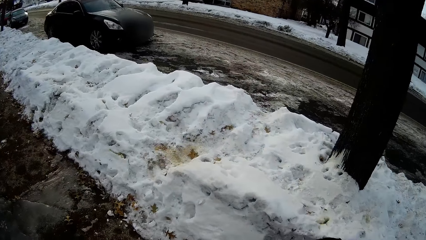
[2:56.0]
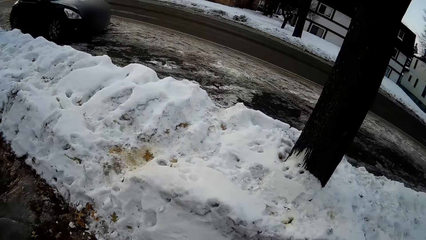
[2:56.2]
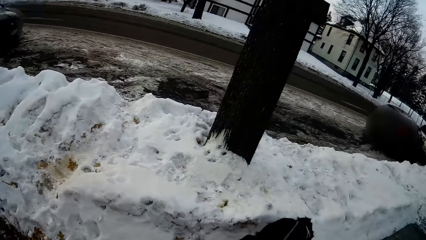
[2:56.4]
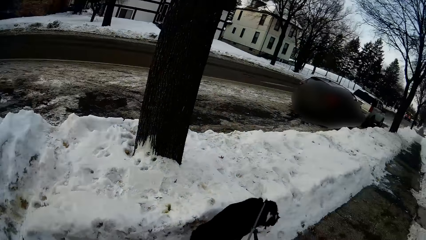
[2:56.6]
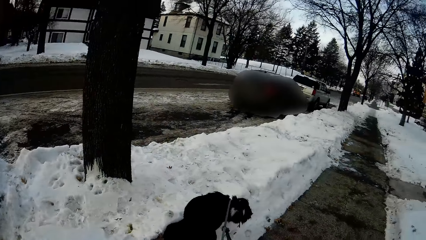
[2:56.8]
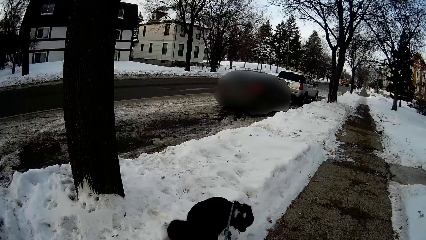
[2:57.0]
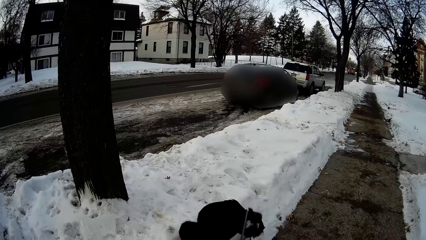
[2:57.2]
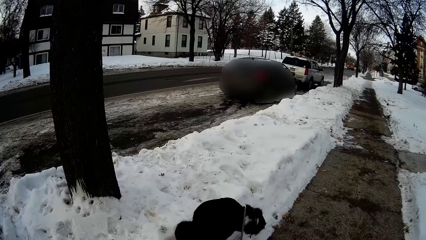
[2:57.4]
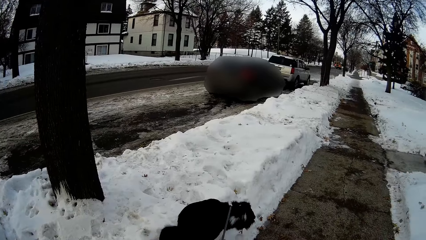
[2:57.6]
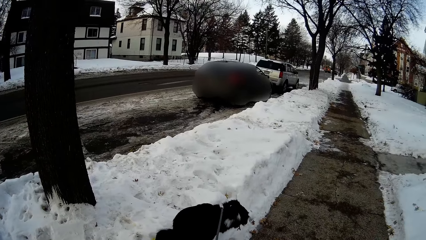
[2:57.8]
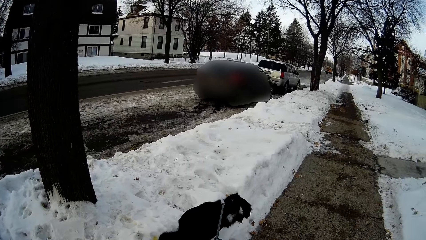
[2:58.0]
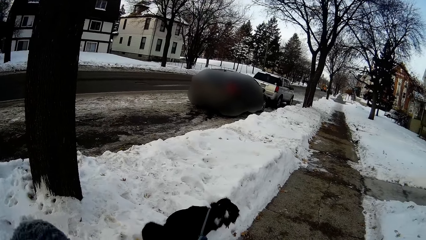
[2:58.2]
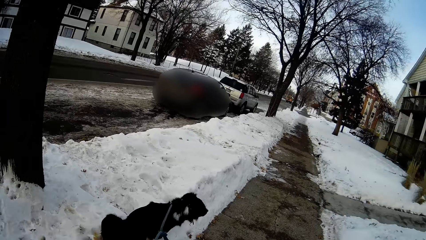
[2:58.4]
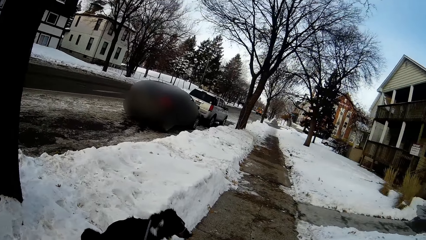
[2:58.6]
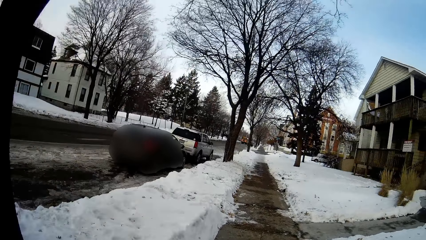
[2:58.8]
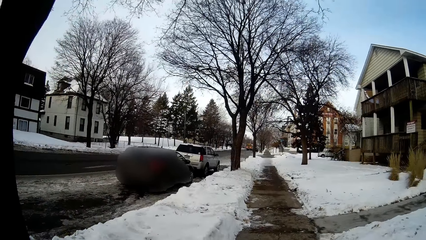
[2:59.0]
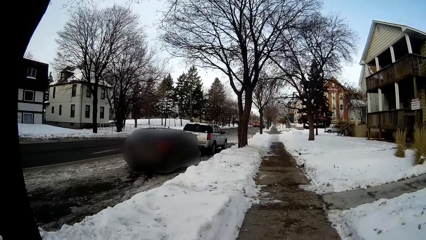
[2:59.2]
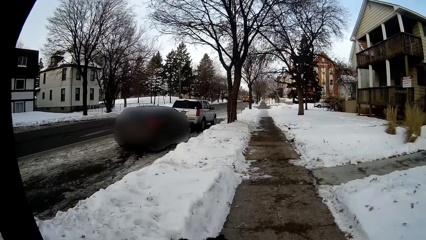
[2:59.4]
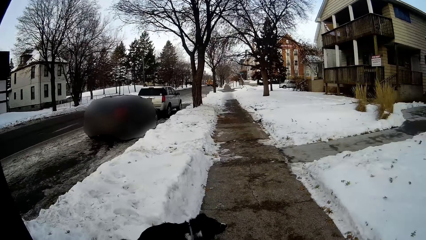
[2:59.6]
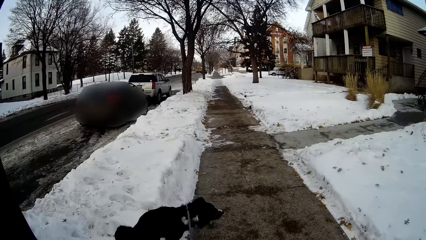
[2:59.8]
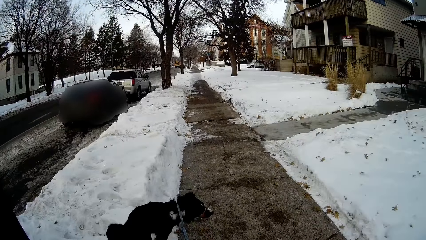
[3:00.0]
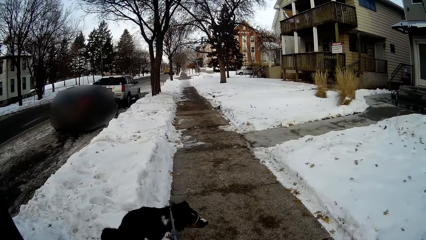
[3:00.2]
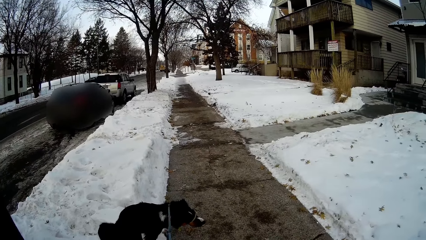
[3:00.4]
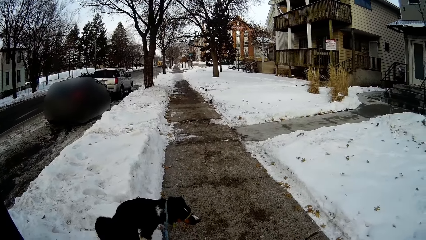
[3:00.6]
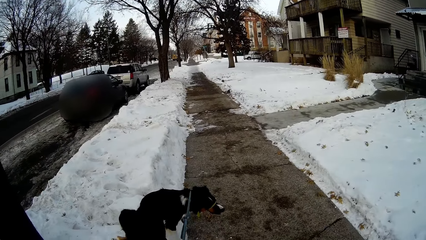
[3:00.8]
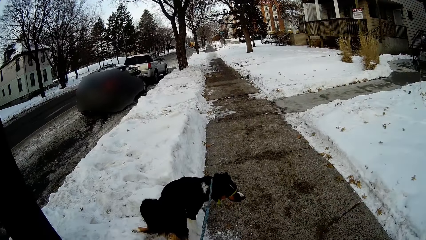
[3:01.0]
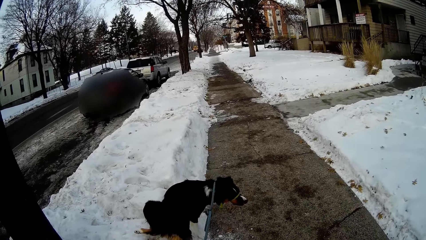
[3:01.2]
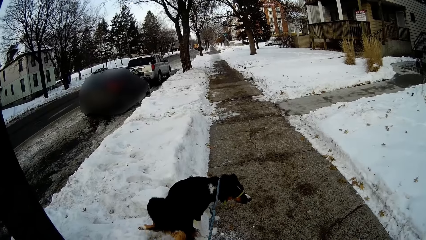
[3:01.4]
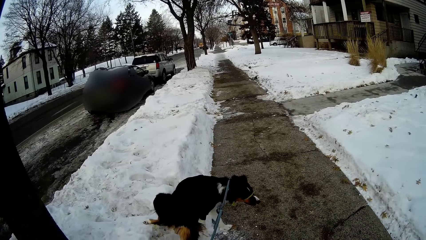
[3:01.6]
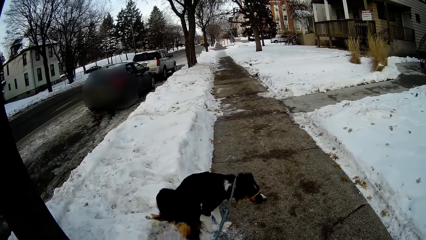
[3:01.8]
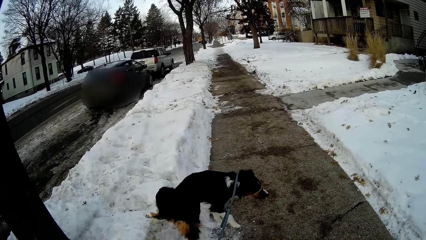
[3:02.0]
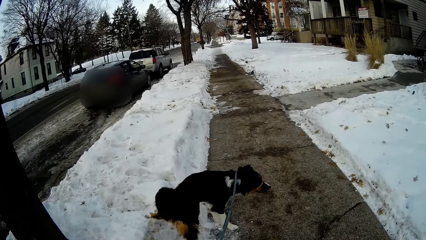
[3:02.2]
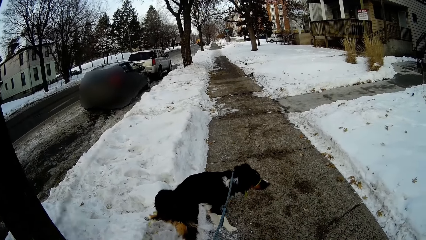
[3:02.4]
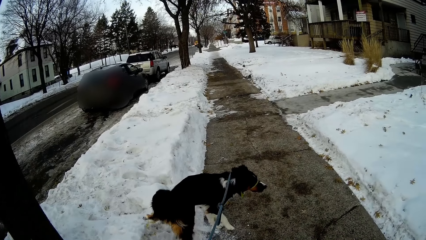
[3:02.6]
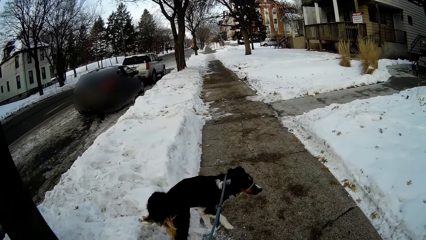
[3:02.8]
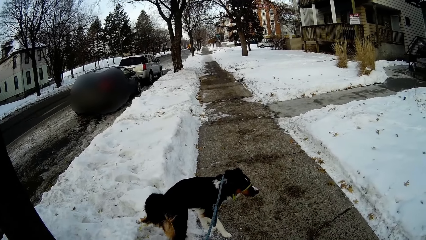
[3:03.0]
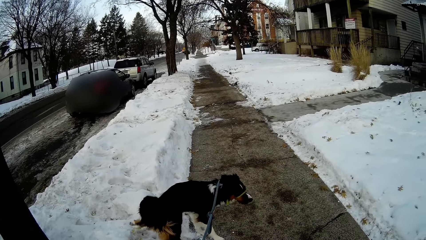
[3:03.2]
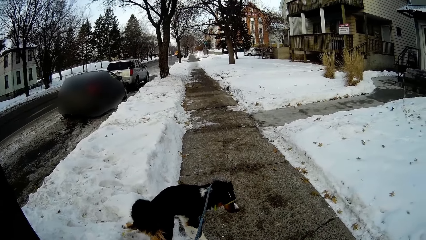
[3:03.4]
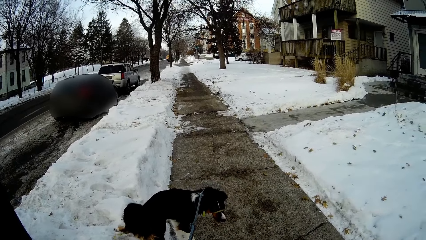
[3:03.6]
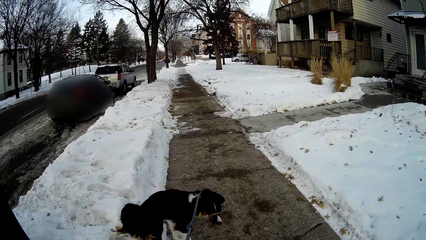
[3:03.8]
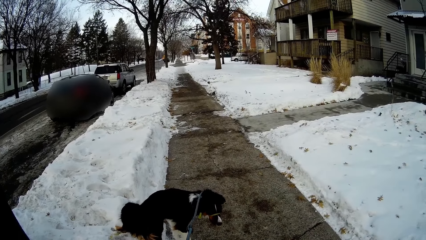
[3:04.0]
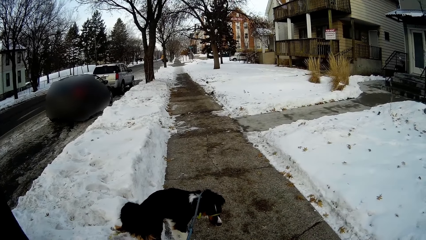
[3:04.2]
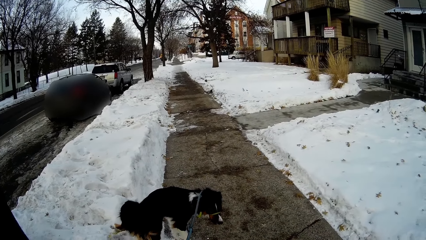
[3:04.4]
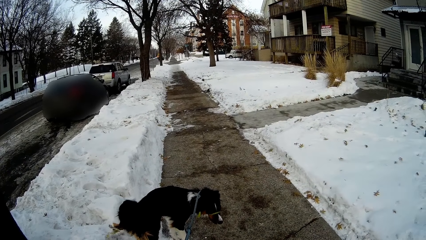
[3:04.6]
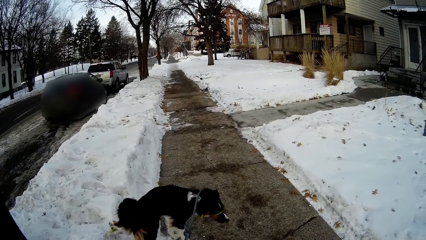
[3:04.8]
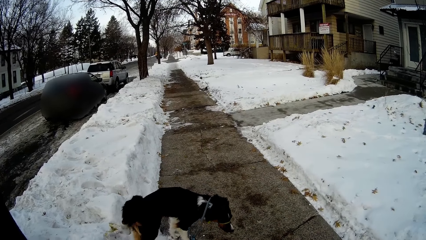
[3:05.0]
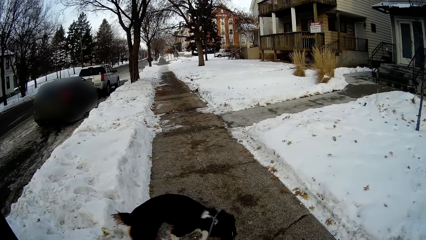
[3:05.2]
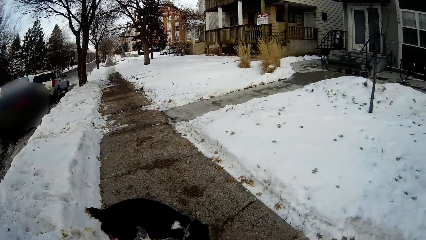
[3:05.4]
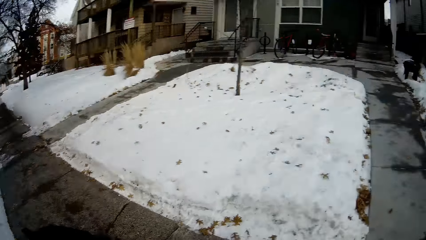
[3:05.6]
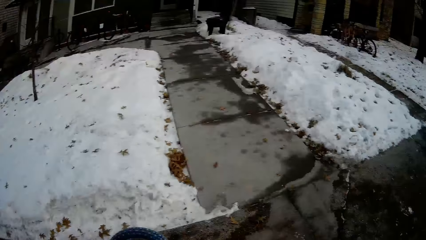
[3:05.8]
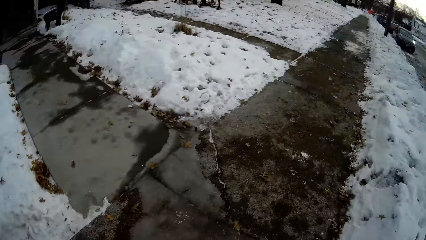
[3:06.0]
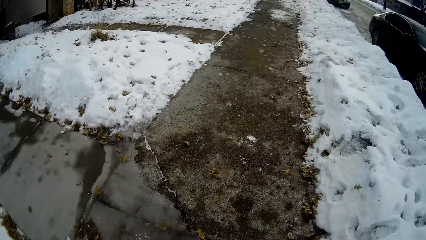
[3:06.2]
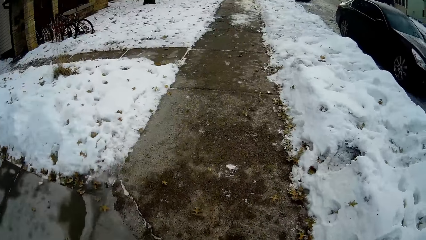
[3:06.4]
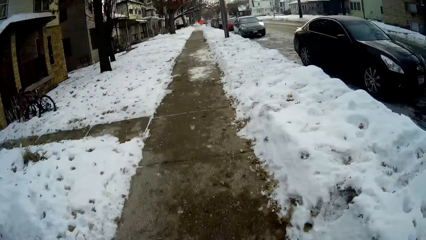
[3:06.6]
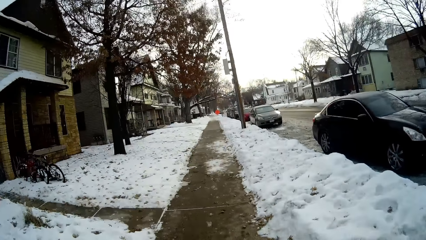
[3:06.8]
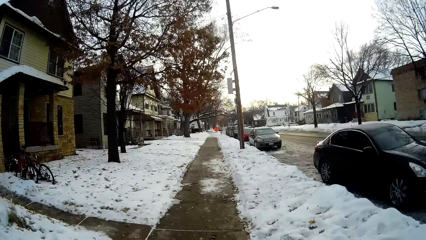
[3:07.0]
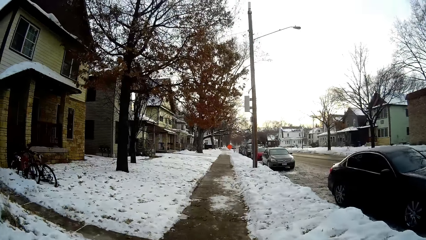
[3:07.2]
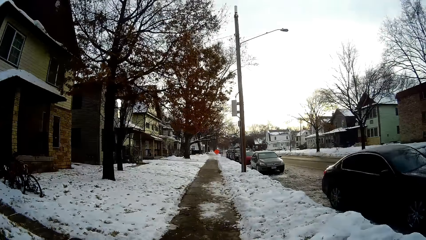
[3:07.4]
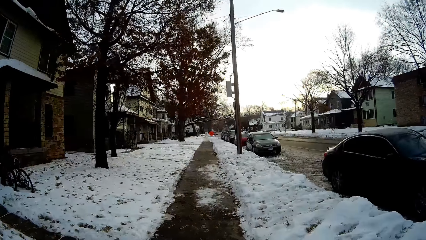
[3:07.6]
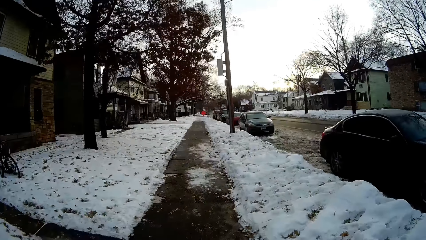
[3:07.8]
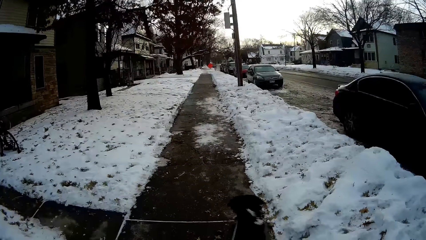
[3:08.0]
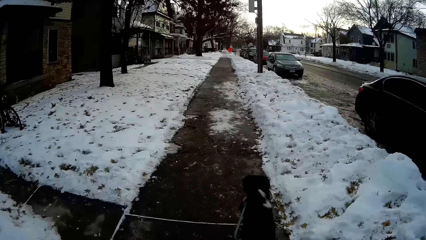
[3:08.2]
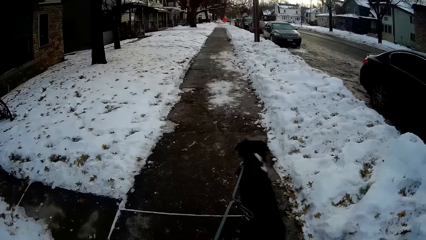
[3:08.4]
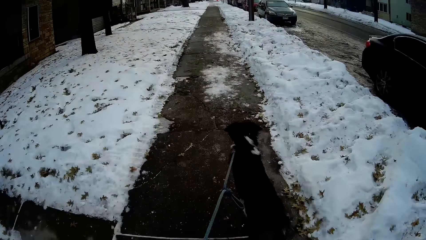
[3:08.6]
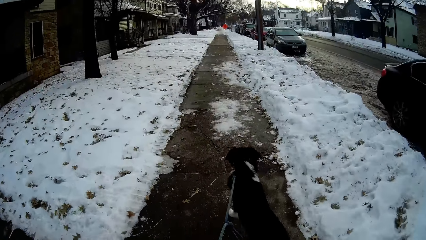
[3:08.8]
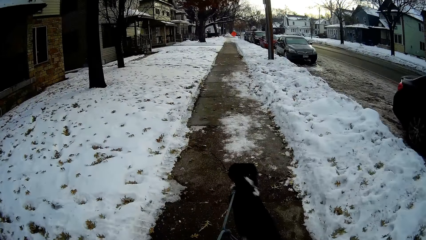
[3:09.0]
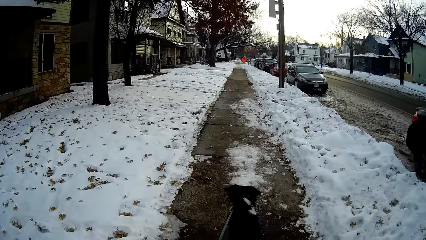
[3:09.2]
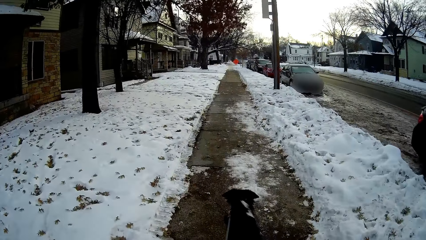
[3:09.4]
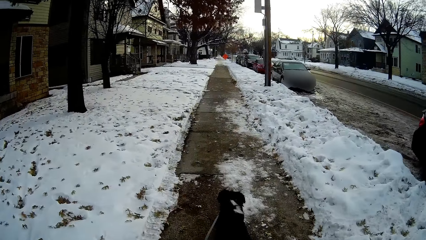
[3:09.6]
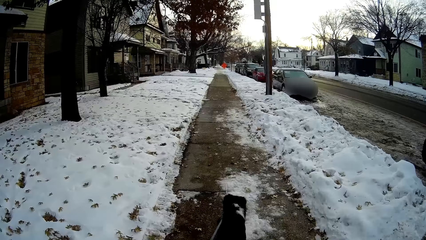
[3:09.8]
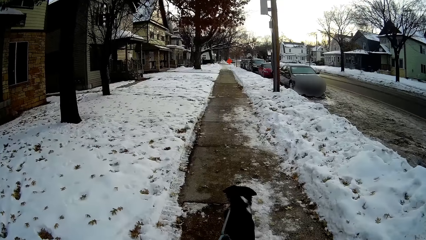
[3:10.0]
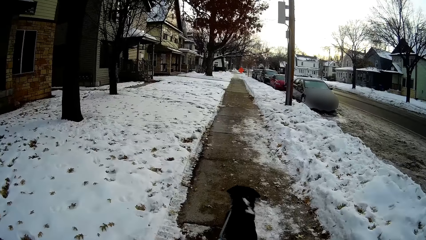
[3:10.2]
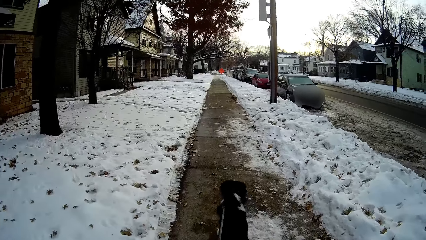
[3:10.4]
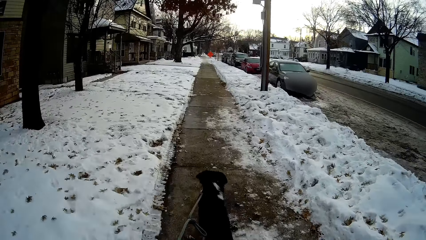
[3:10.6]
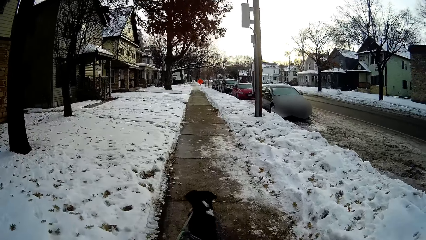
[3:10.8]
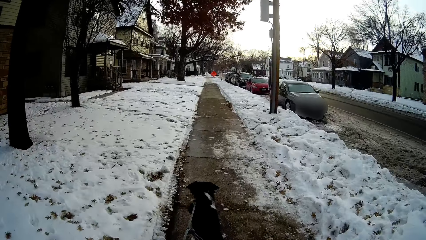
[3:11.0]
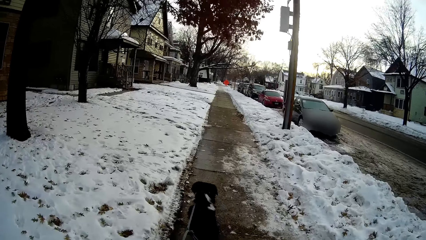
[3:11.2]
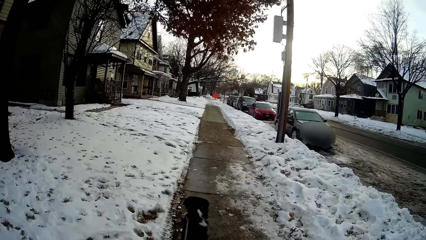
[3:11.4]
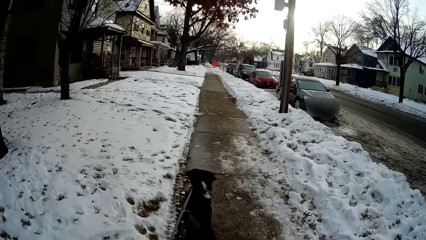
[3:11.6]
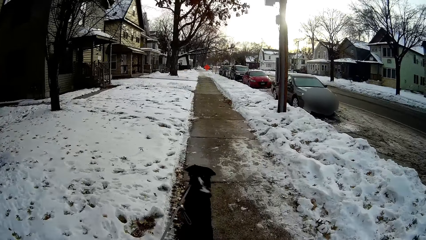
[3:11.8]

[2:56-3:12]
The camera wearer stands. They stop on the road. They walk on the road.
